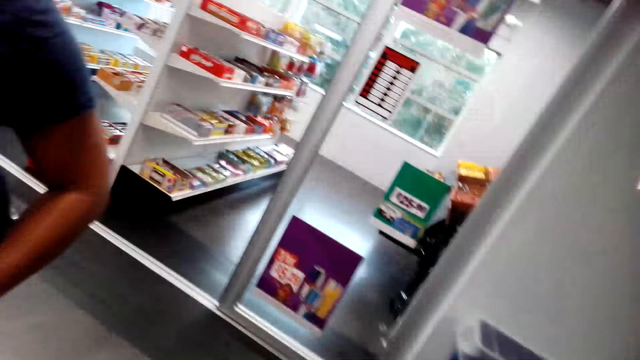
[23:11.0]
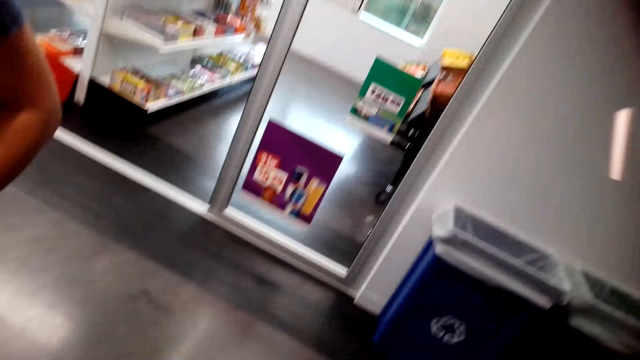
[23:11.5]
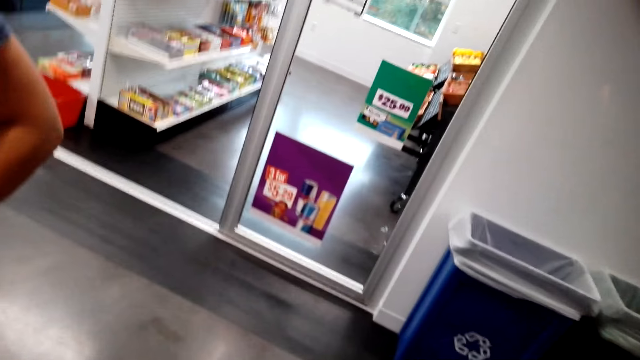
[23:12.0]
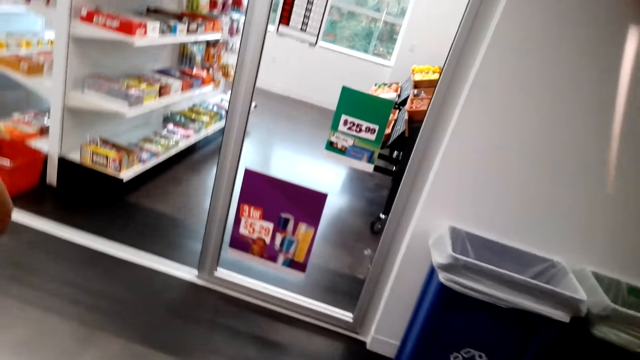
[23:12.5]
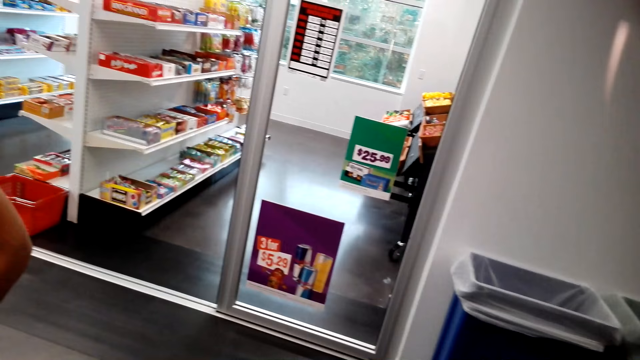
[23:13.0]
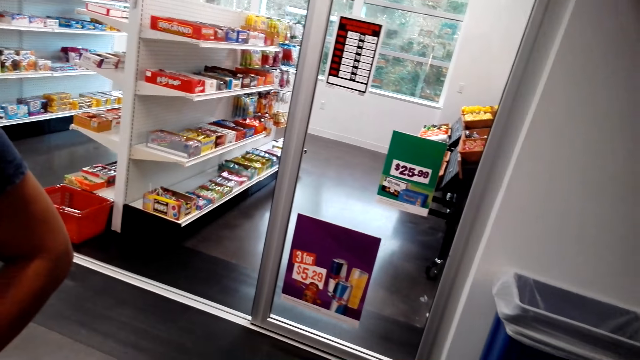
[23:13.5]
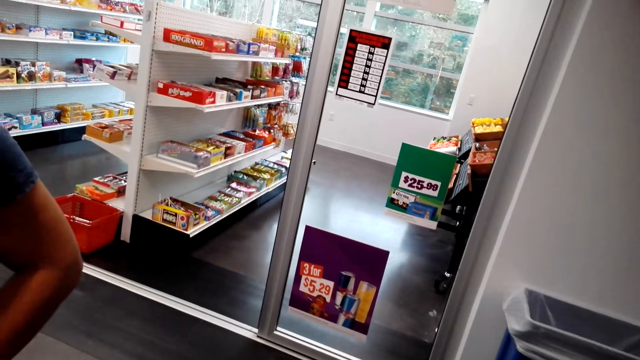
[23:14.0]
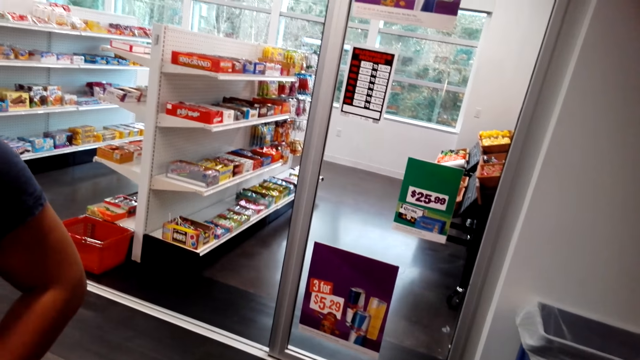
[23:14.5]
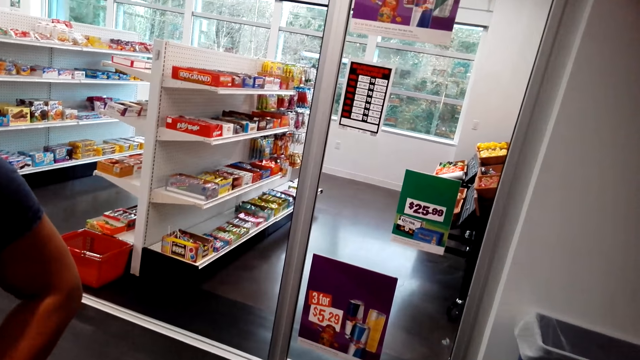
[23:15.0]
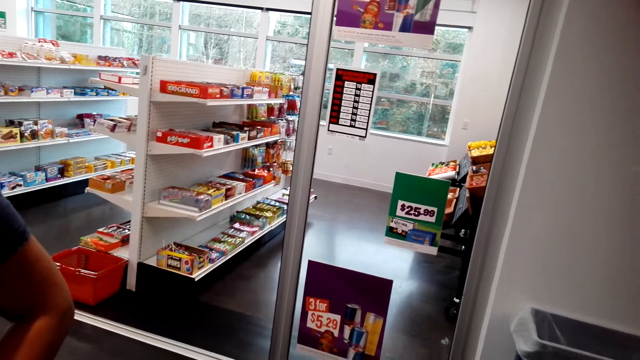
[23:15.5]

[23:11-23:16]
The camera wearer stares at the shelves.
